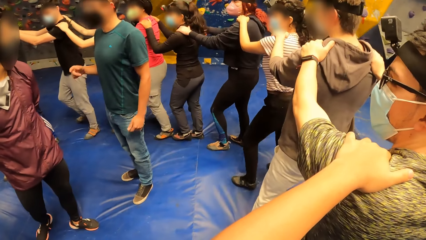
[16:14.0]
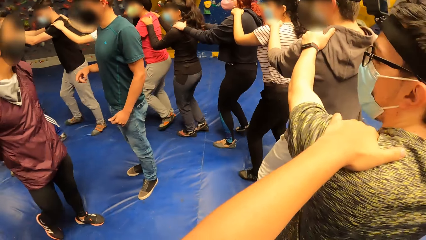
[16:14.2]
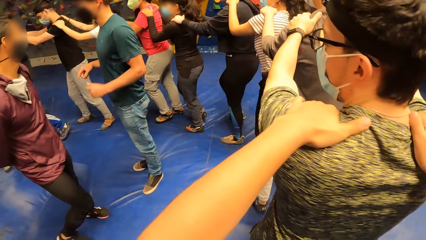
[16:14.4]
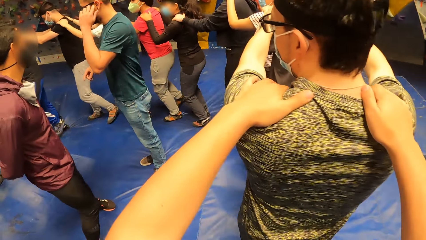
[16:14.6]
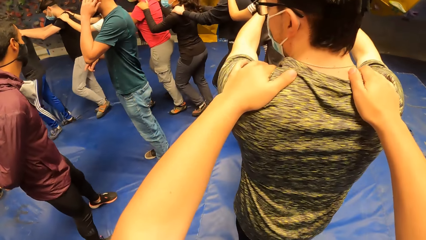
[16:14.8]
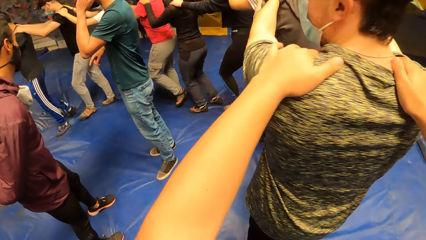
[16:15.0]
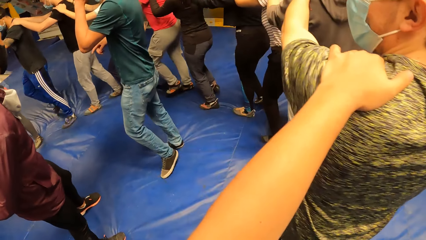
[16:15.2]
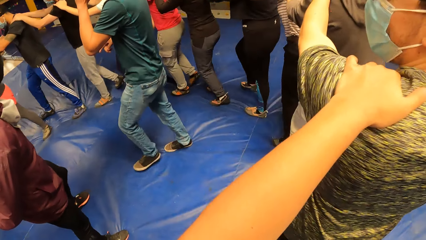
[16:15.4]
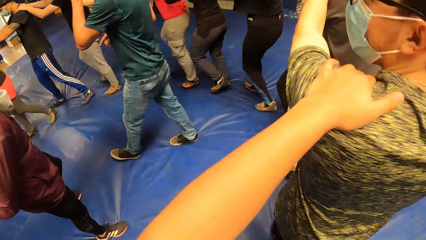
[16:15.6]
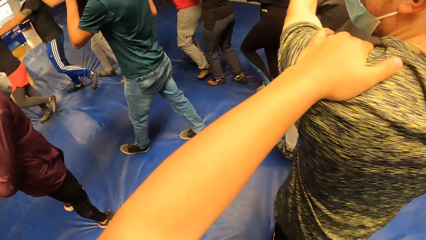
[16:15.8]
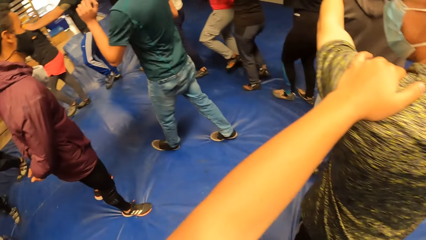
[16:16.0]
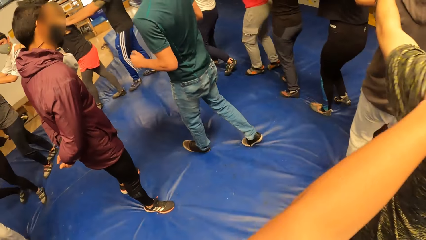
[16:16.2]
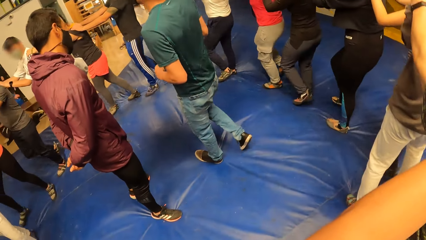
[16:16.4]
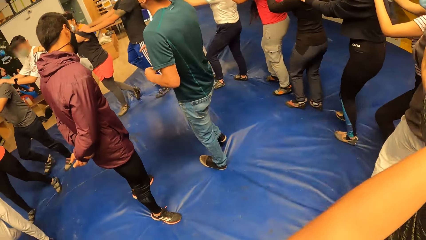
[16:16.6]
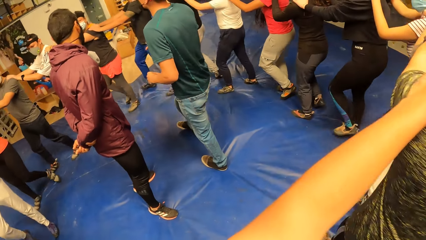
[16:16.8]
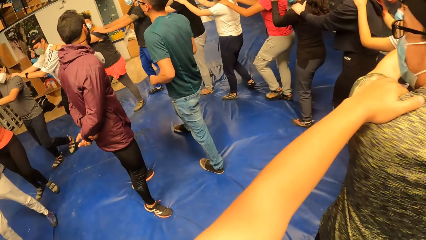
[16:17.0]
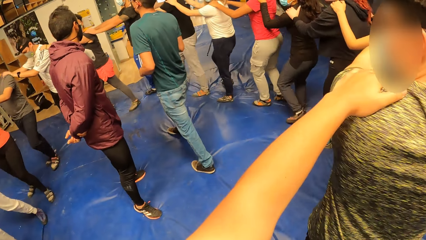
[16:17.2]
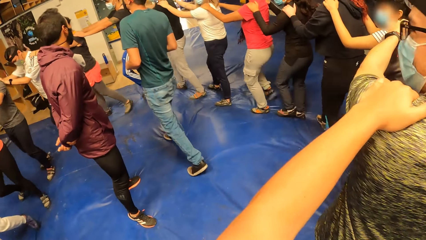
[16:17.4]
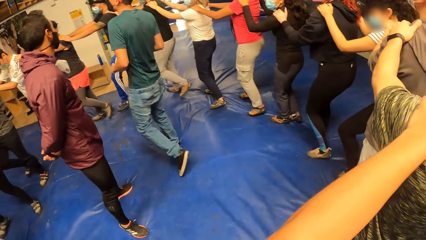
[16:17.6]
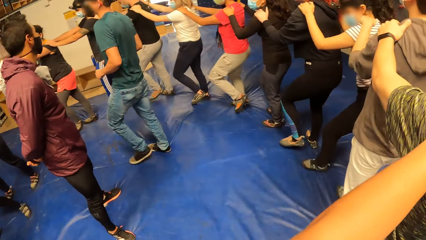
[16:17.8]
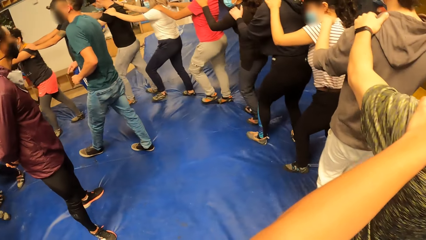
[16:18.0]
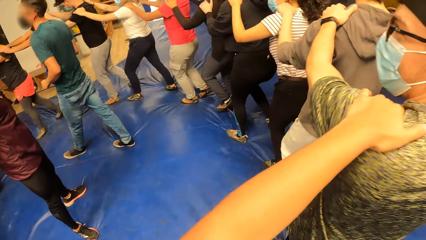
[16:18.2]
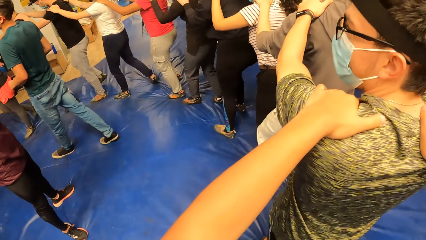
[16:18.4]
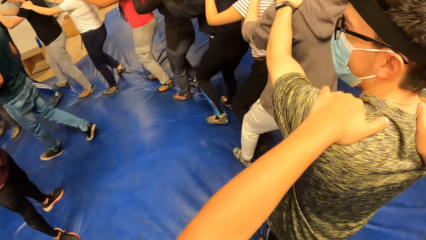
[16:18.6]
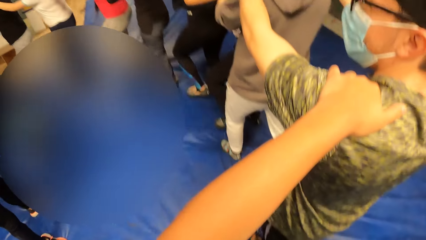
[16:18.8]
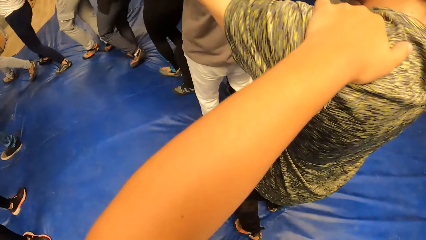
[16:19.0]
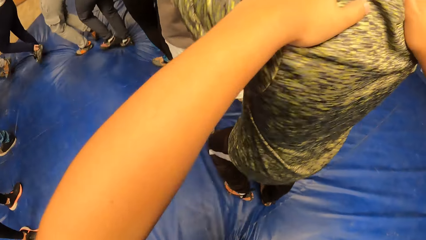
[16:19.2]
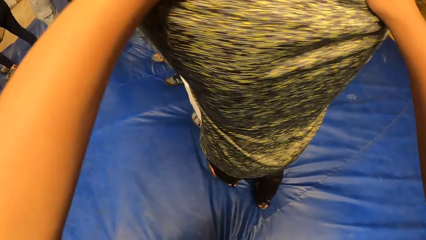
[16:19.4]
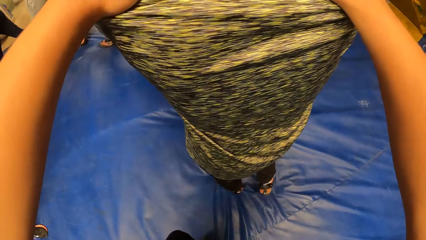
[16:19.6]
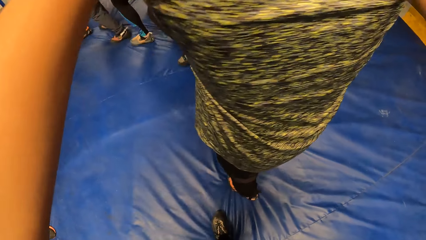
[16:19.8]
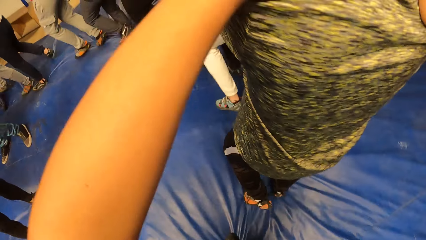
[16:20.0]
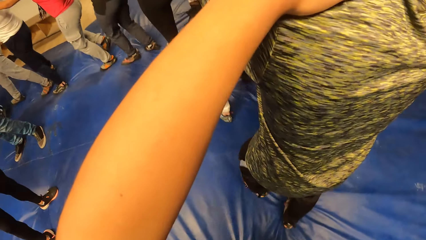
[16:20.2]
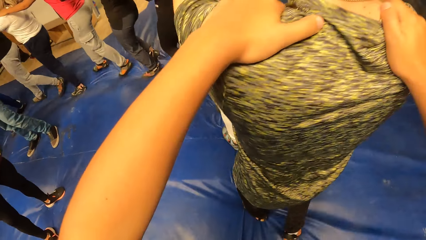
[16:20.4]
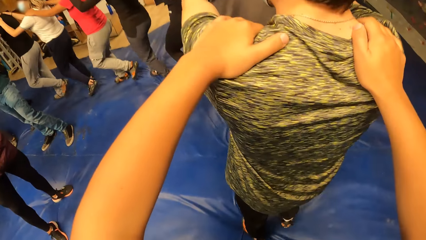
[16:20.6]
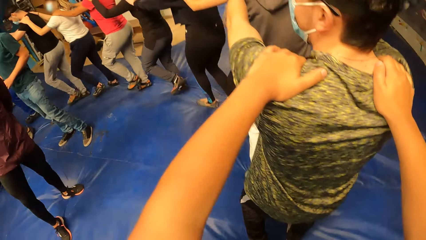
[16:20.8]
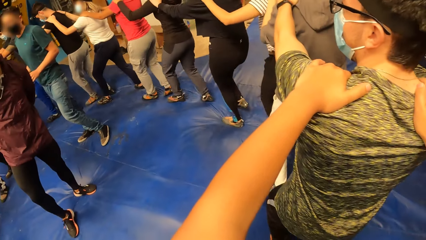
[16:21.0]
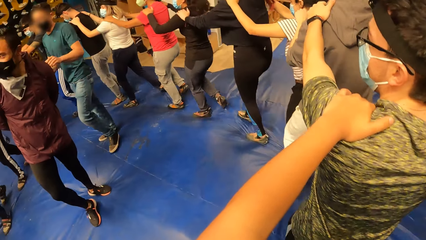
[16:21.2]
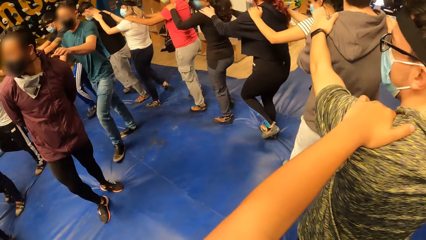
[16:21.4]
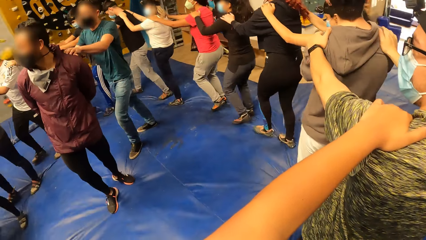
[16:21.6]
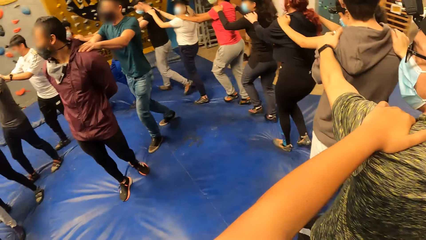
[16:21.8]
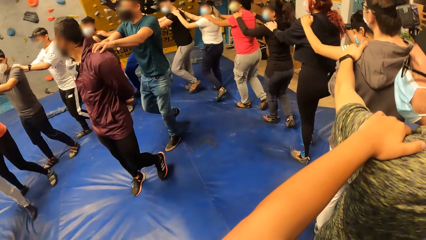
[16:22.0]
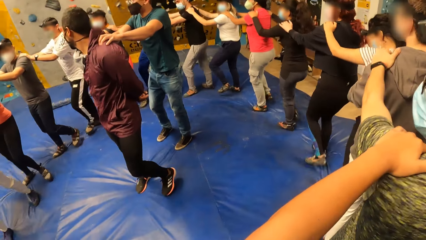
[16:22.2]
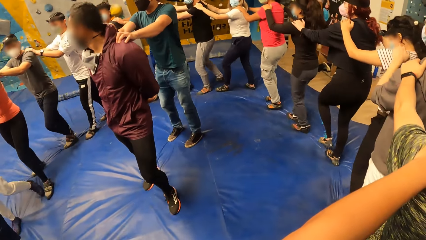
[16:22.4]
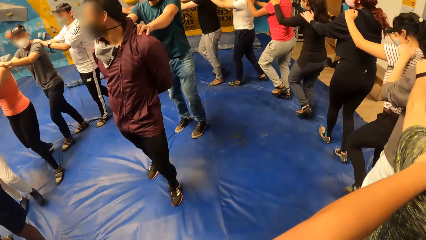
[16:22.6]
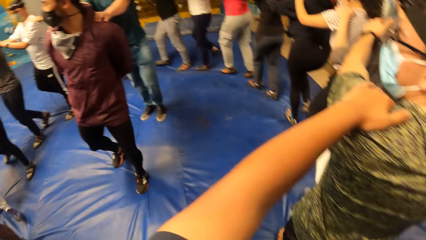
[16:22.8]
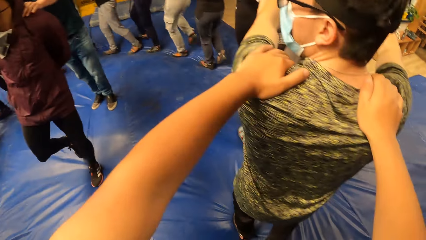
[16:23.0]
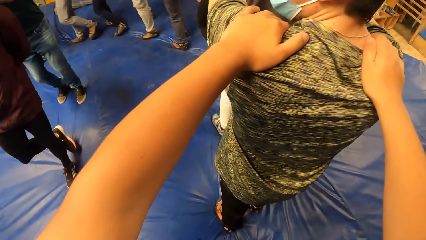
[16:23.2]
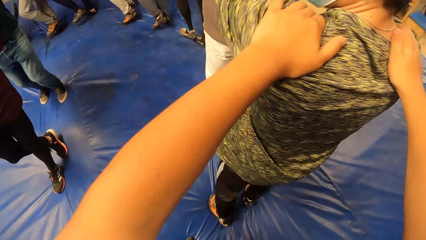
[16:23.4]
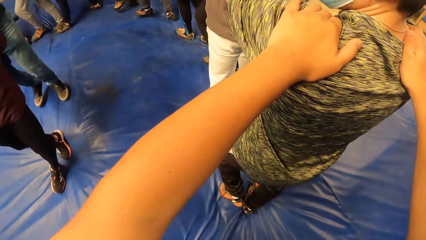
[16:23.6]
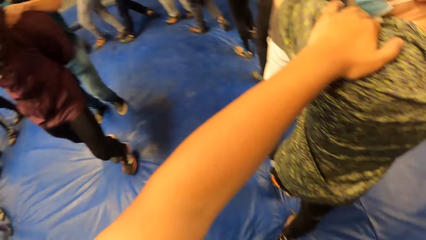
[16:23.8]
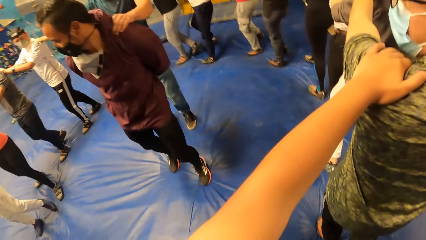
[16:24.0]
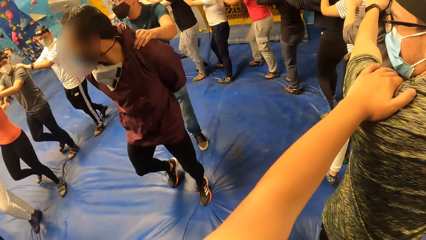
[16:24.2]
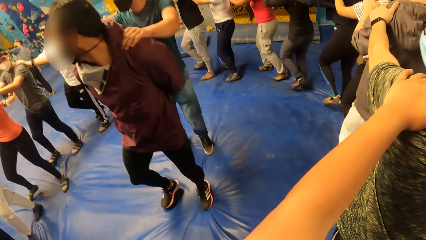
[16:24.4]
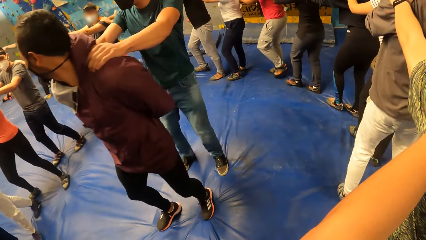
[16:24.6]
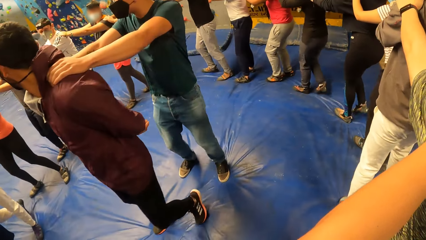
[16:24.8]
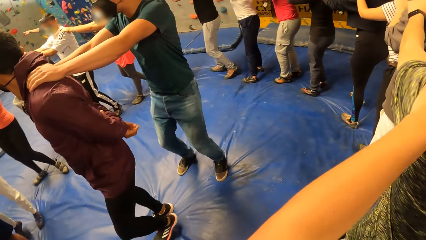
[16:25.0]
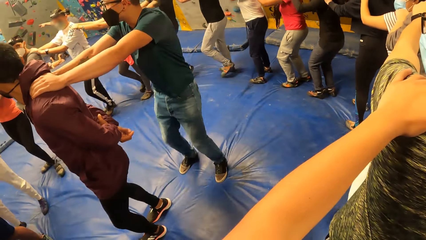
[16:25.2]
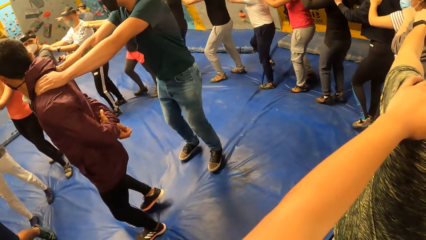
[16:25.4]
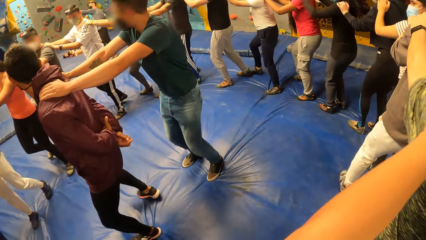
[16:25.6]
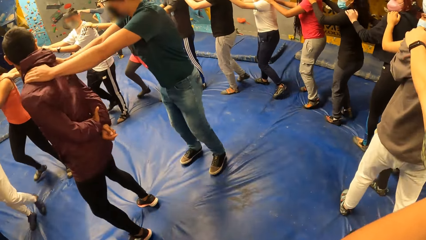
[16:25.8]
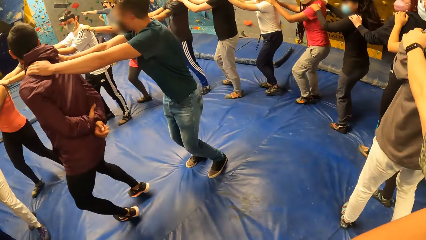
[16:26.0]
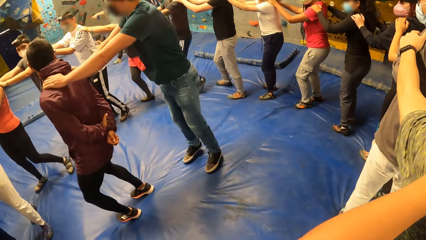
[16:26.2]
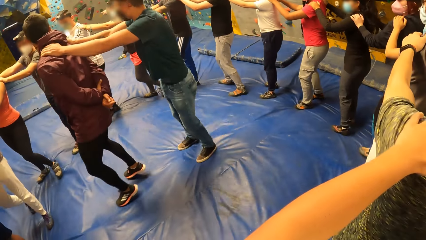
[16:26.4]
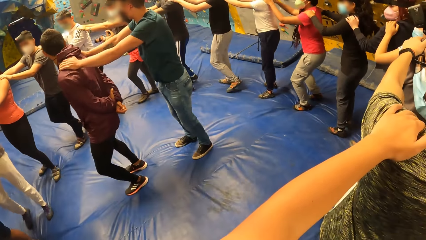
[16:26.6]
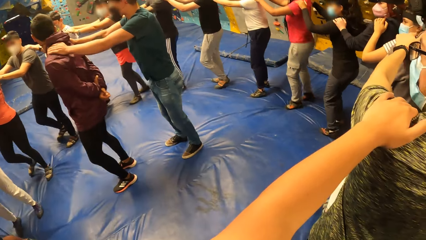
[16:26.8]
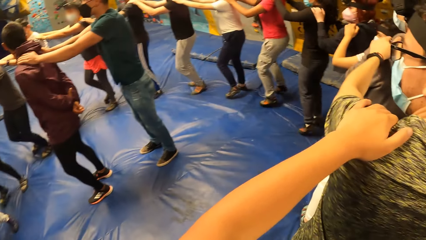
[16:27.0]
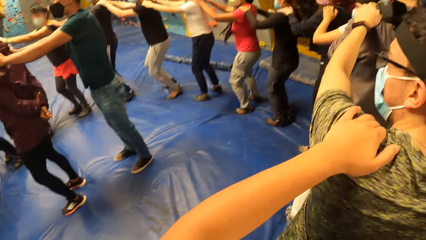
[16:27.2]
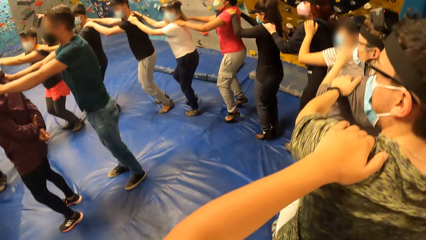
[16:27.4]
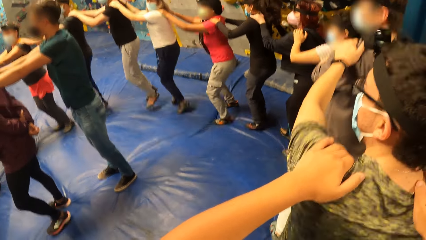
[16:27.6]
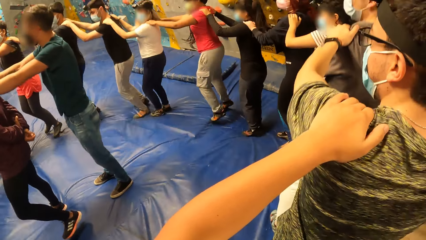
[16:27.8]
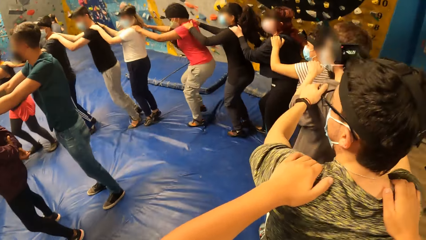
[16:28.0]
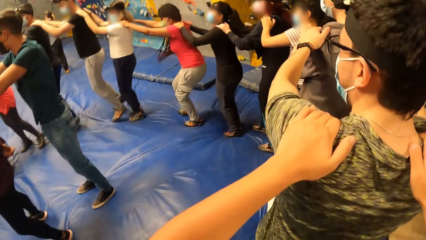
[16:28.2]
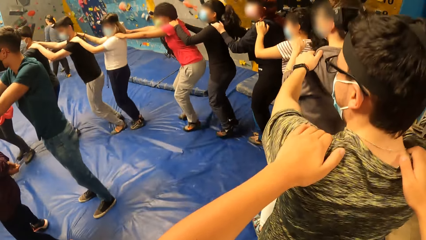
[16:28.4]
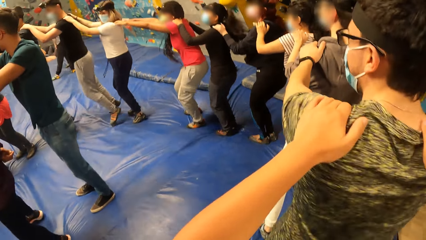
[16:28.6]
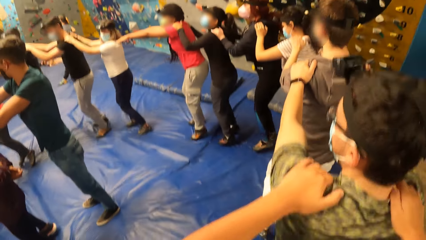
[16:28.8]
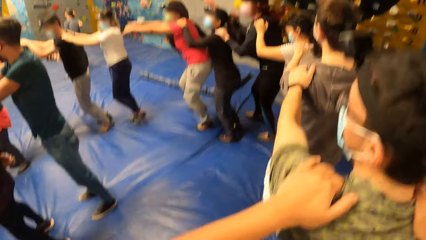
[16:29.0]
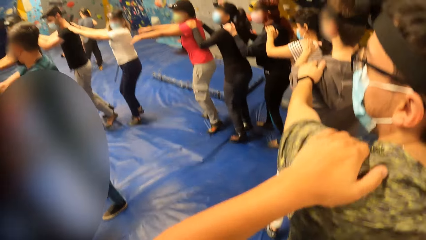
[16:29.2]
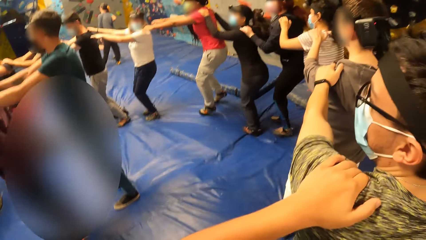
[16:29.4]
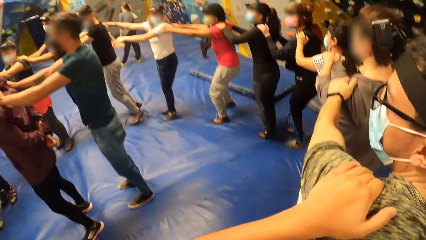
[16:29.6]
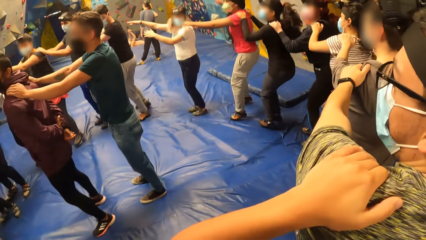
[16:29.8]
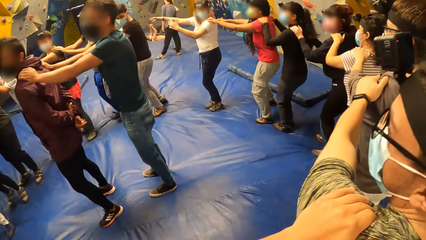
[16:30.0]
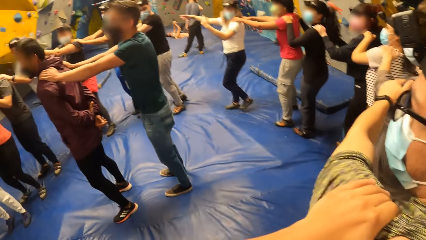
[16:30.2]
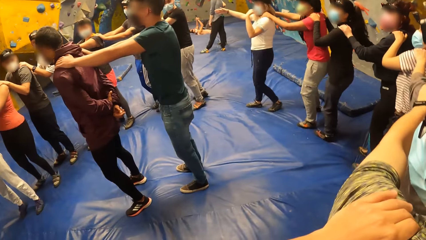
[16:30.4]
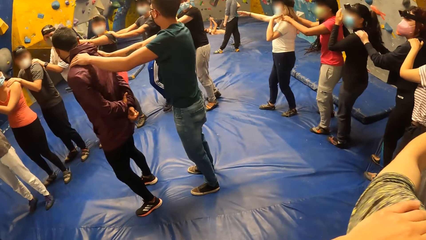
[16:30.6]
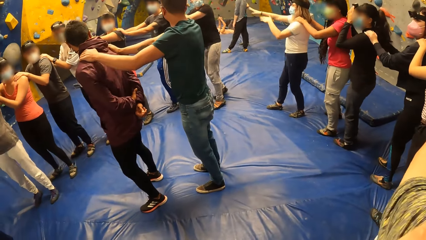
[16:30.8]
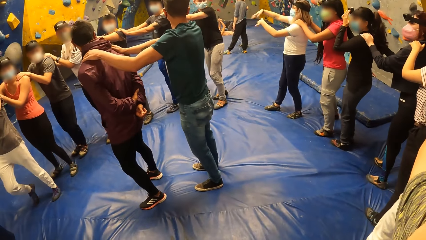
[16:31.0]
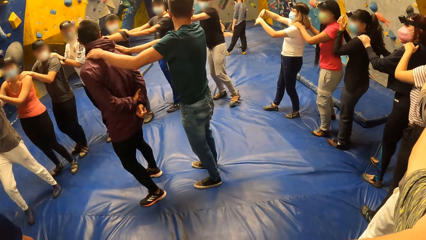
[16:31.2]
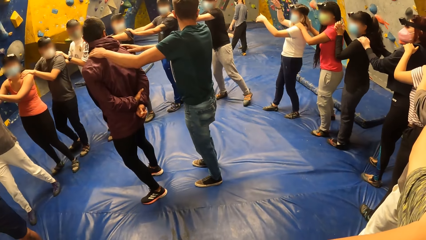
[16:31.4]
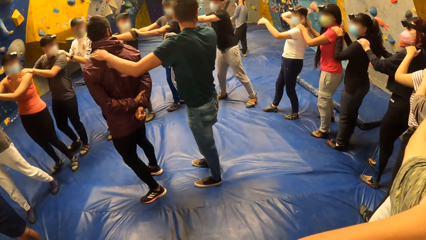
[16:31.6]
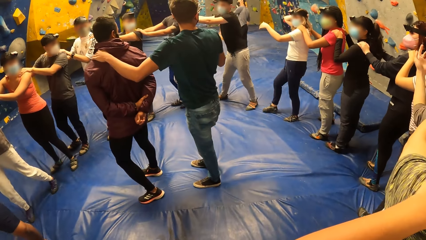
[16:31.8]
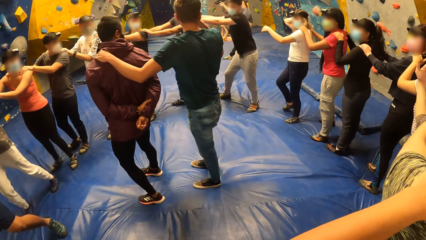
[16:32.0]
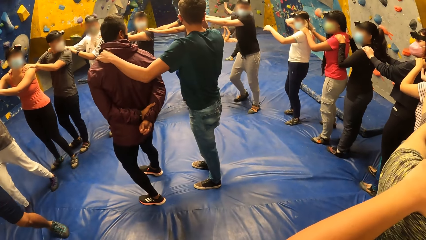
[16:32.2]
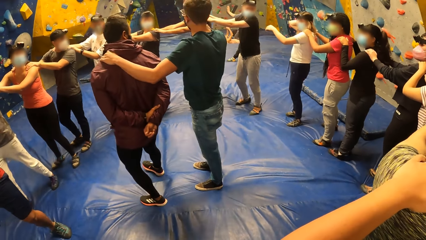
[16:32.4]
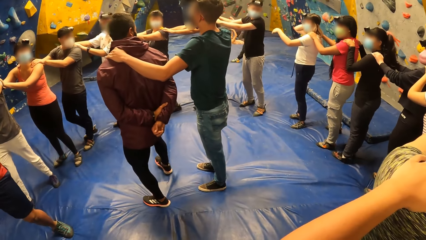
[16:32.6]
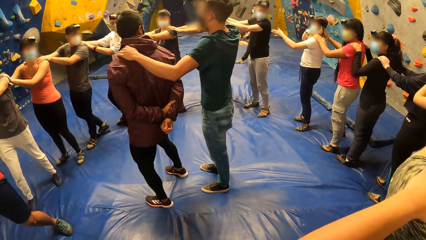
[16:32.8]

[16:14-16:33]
The camera wearer and the group of people walk in a circular motion on the yoga mat. A man places his hands on another man's shoulders. The first man and the other man jump up. The camera wearer and the group of people jump on the yoga mat.
